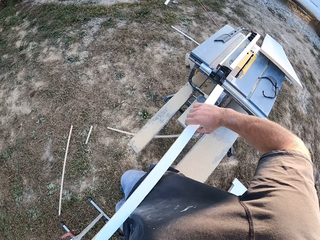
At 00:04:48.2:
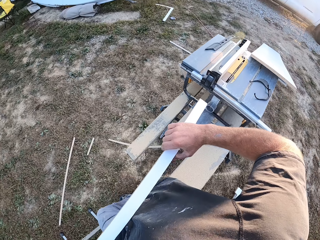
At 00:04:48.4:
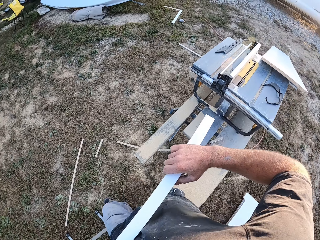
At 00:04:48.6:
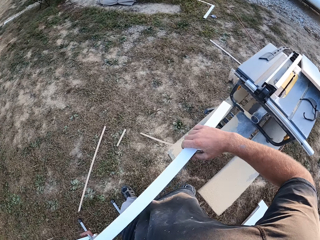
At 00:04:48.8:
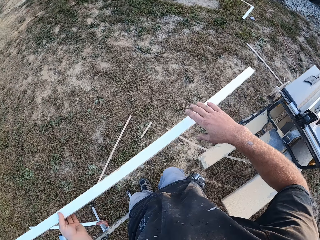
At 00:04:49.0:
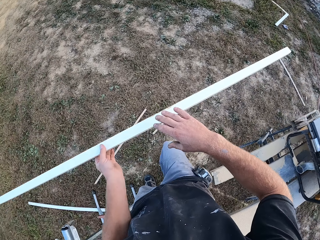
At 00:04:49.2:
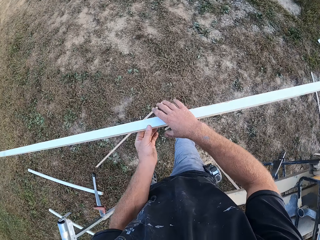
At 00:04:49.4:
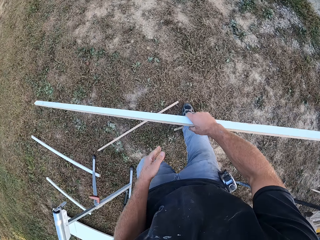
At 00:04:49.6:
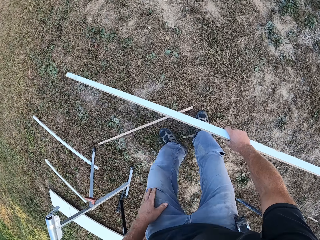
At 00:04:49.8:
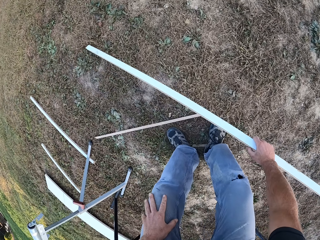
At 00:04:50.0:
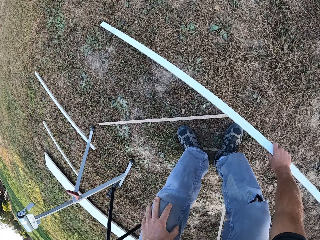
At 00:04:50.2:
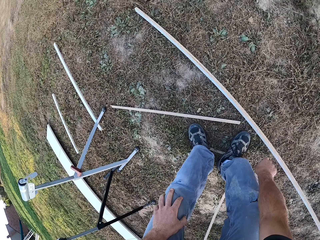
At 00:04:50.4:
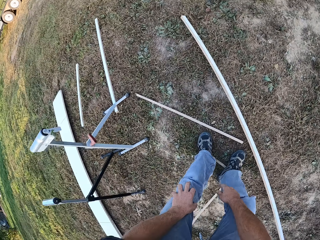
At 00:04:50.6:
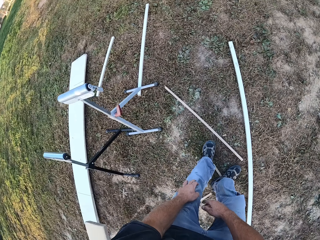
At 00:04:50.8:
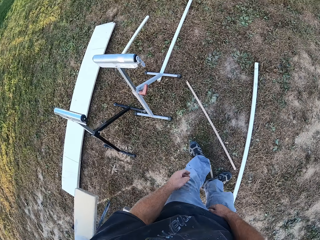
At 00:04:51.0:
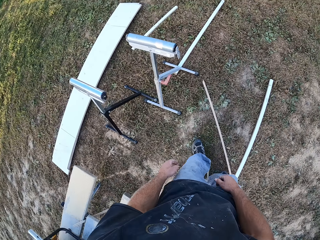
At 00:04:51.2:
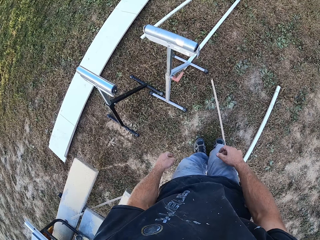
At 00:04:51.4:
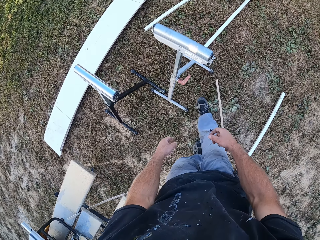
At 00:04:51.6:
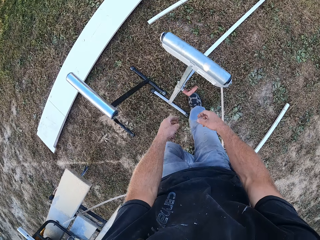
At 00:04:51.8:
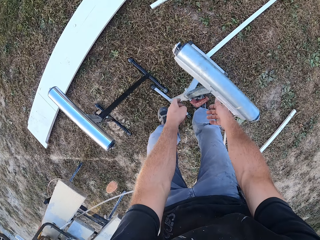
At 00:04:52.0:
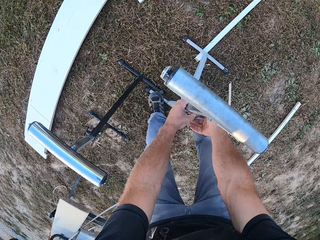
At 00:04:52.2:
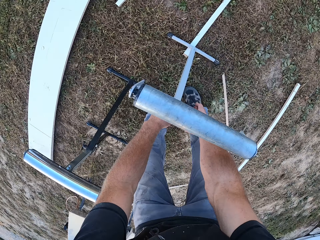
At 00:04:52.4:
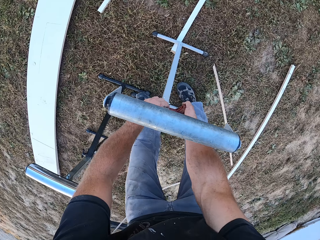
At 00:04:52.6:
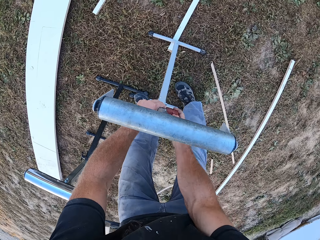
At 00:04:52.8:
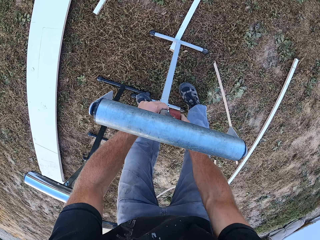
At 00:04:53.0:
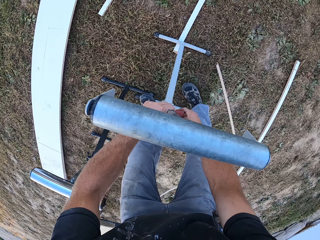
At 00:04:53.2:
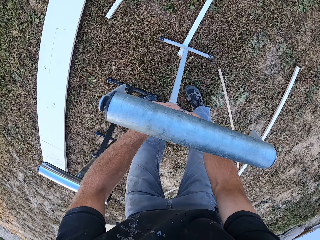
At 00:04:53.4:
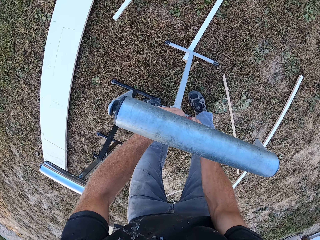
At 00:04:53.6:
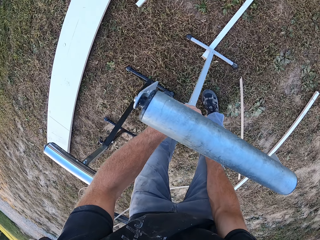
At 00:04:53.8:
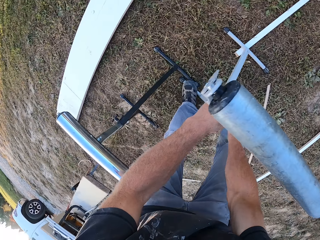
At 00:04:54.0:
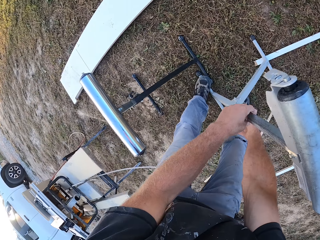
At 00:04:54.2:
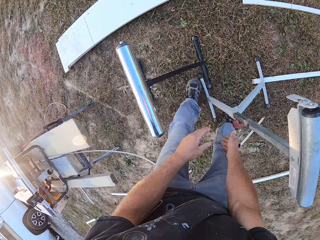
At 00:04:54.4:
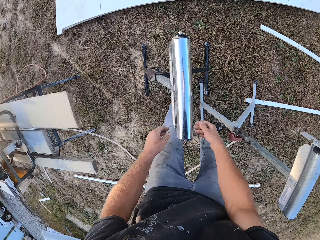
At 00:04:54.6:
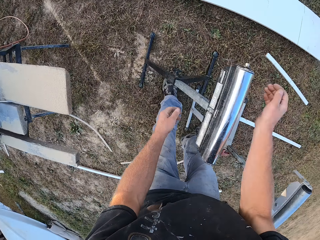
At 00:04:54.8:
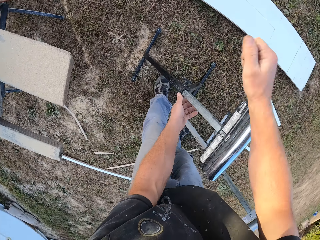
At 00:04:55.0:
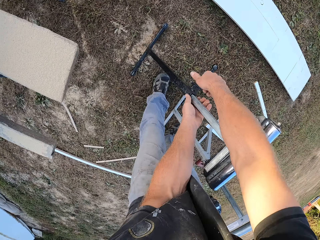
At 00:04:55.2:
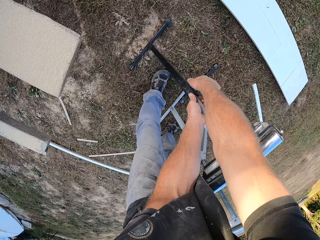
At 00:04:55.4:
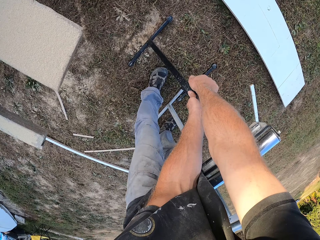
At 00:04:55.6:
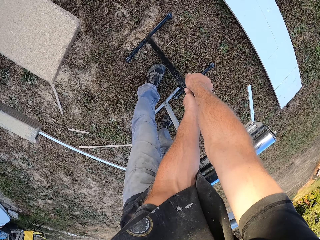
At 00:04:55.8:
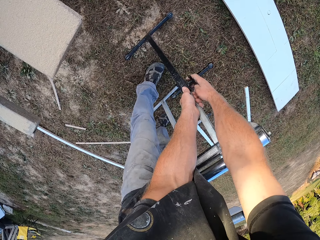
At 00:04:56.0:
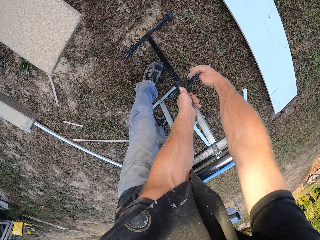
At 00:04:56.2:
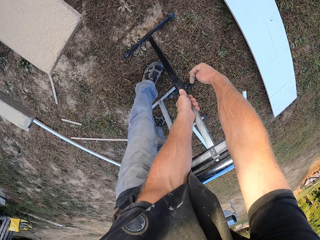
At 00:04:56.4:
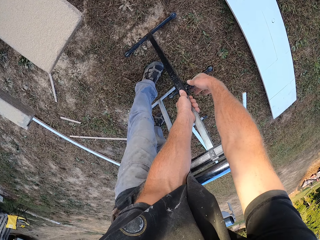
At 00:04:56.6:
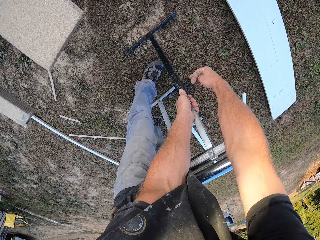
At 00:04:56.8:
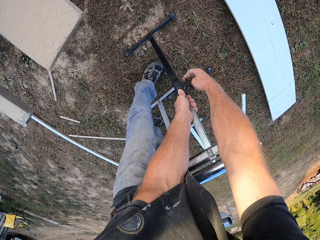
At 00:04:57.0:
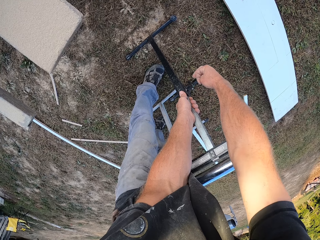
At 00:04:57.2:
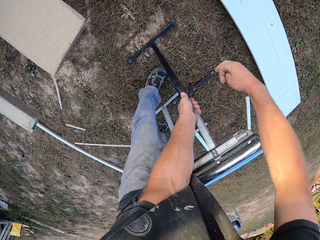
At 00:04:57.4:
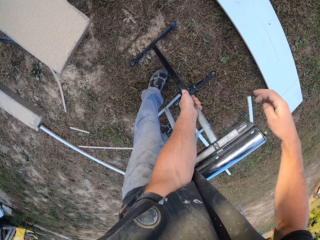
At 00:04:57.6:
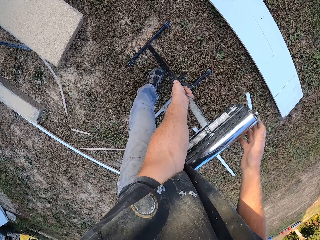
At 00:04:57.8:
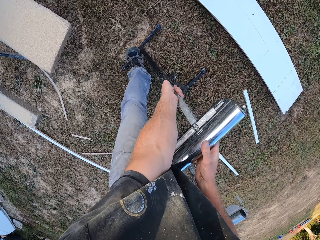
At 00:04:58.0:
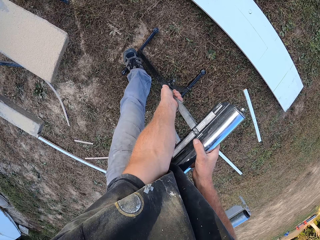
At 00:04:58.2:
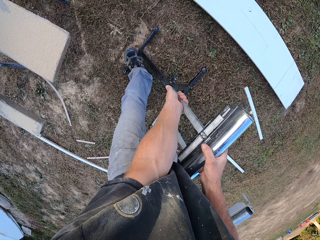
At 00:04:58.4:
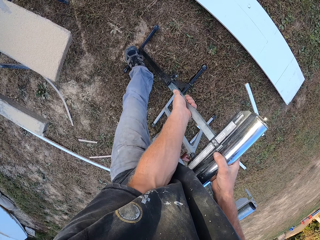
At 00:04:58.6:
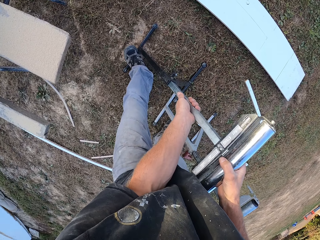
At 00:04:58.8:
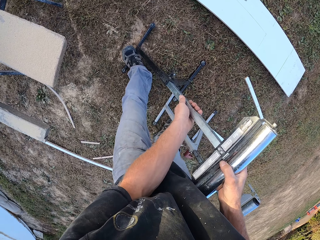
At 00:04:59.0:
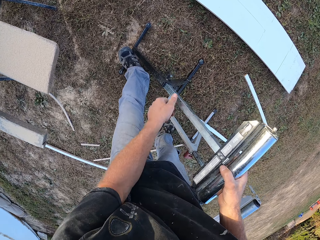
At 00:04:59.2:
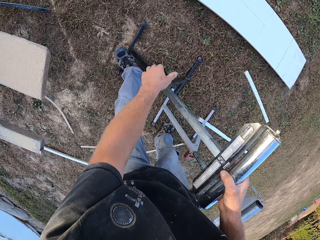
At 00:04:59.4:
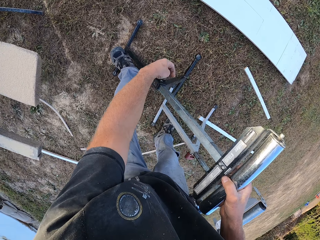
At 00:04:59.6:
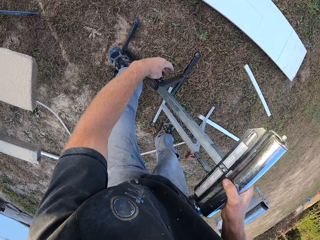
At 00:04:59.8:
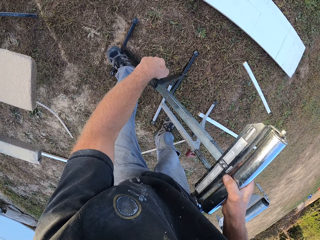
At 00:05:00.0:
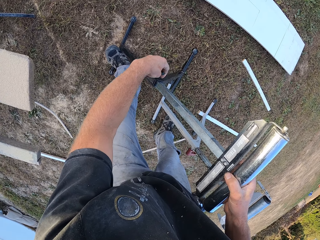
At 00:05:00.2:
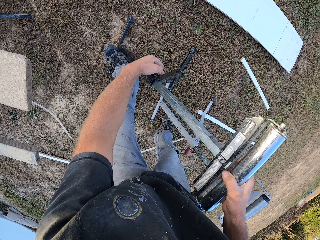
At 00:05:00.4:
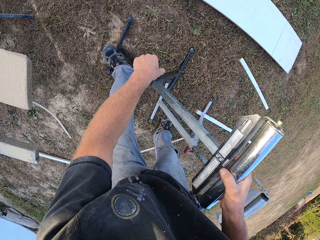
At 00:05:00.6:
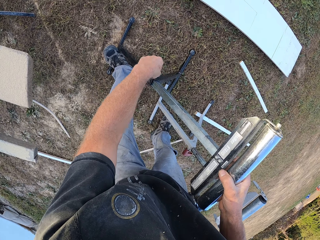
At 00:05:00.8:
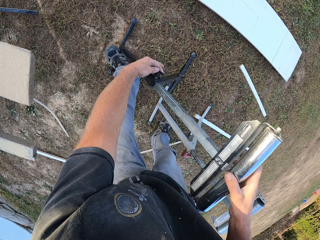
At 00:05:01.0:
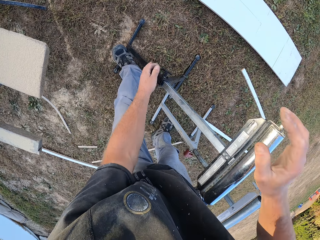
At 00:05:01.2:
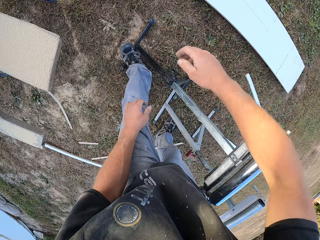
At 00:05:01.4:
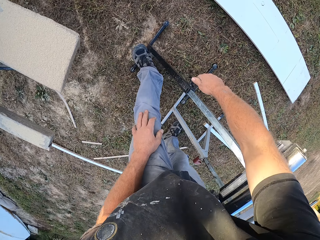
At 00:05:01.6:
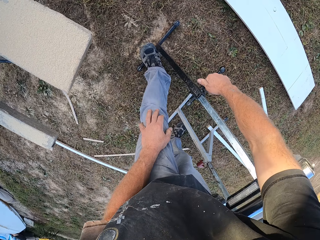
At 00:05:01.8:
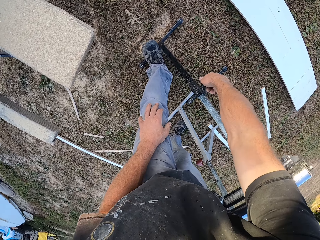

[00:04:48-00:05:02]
The camera wearer places the piece of wood on the ground. They walk around. They adjust the stand. They pick the stand. They walk around. They adjust the stand.

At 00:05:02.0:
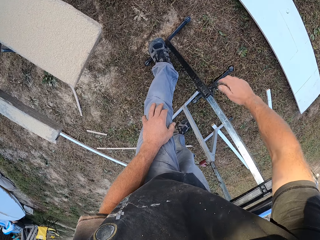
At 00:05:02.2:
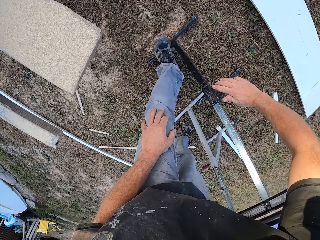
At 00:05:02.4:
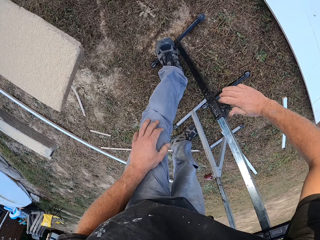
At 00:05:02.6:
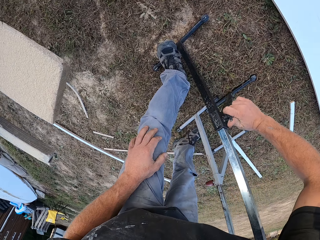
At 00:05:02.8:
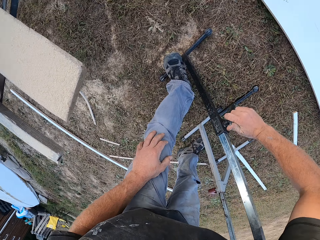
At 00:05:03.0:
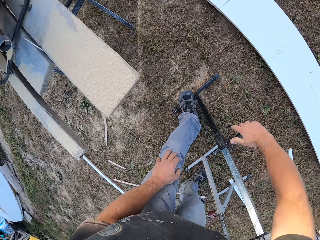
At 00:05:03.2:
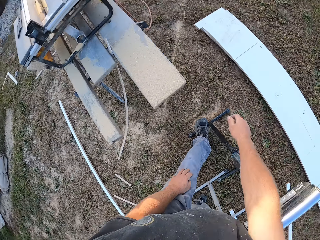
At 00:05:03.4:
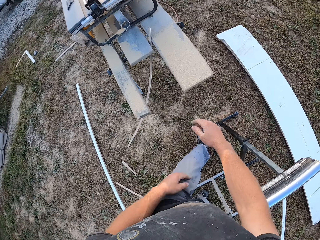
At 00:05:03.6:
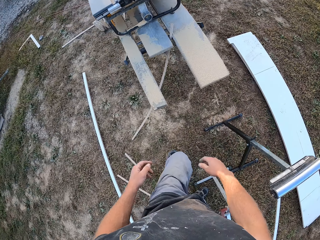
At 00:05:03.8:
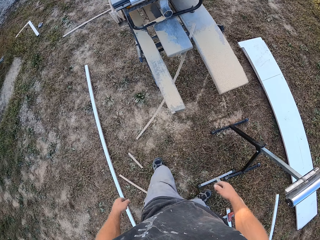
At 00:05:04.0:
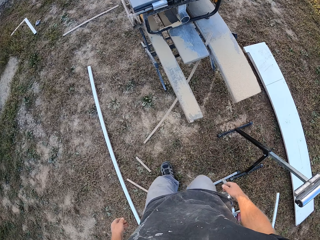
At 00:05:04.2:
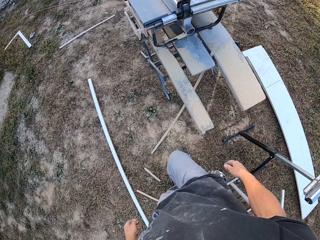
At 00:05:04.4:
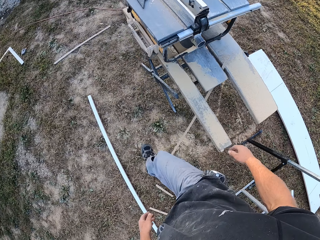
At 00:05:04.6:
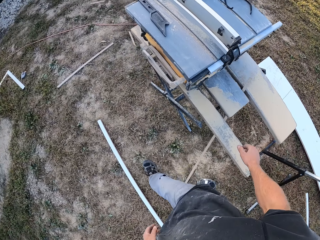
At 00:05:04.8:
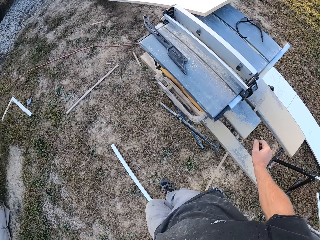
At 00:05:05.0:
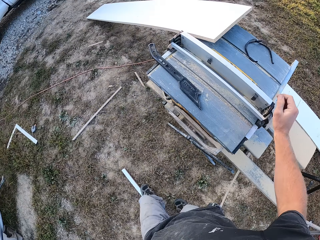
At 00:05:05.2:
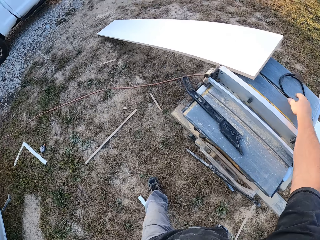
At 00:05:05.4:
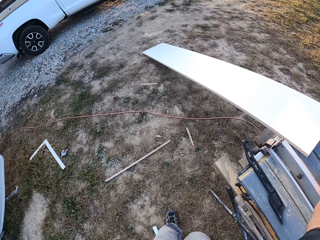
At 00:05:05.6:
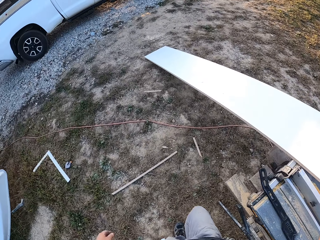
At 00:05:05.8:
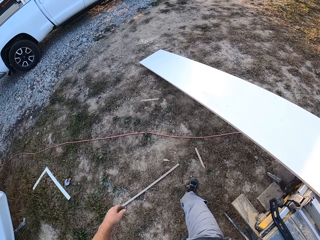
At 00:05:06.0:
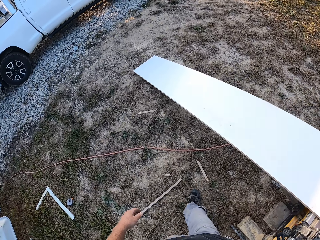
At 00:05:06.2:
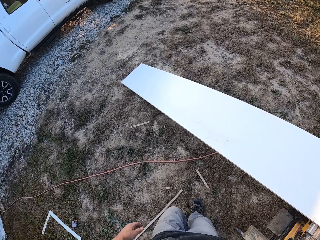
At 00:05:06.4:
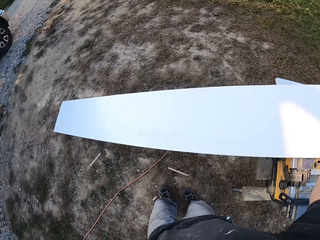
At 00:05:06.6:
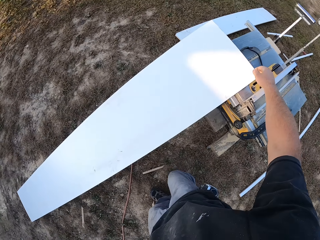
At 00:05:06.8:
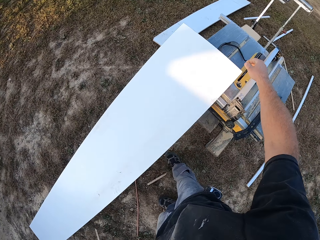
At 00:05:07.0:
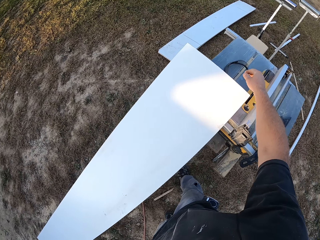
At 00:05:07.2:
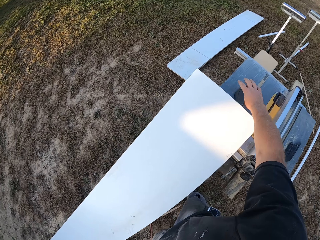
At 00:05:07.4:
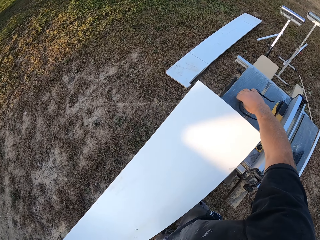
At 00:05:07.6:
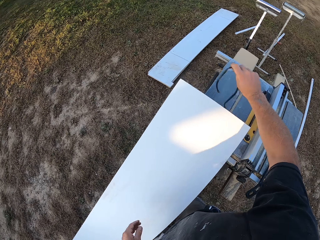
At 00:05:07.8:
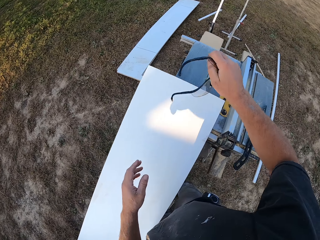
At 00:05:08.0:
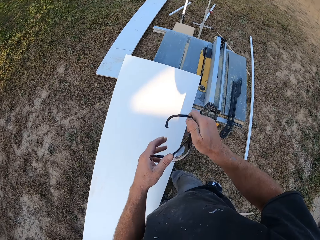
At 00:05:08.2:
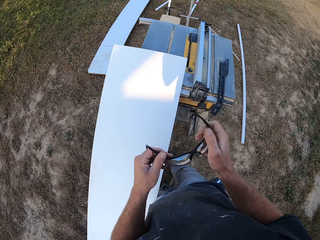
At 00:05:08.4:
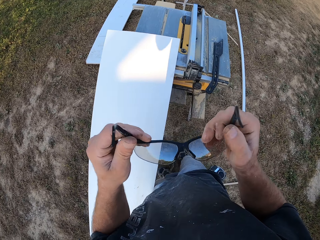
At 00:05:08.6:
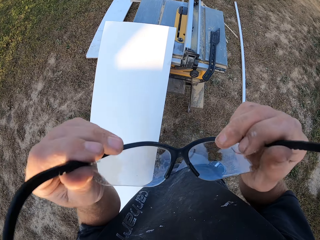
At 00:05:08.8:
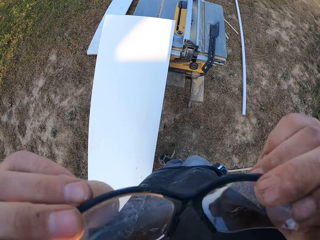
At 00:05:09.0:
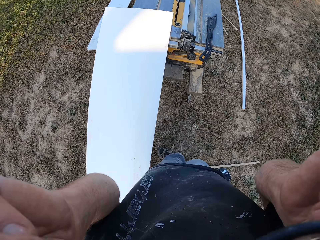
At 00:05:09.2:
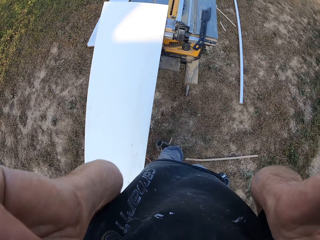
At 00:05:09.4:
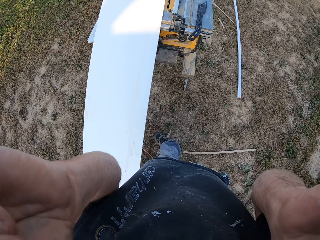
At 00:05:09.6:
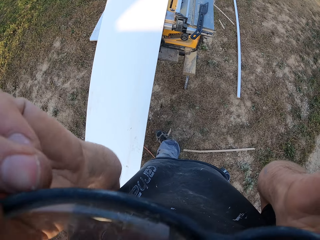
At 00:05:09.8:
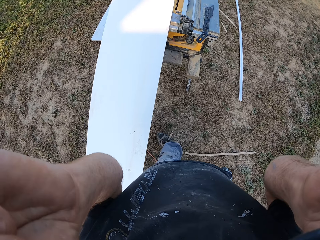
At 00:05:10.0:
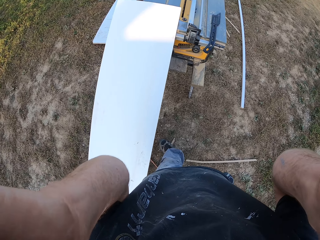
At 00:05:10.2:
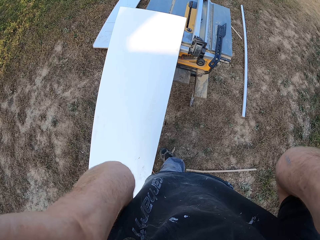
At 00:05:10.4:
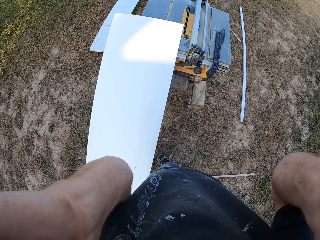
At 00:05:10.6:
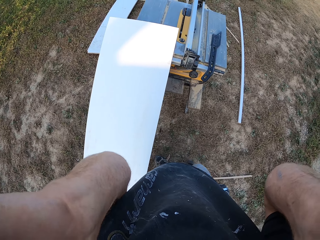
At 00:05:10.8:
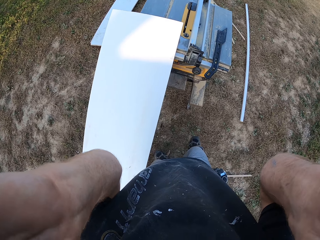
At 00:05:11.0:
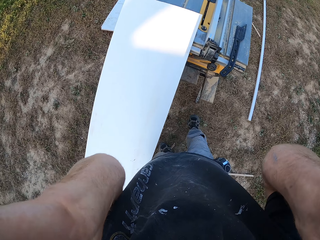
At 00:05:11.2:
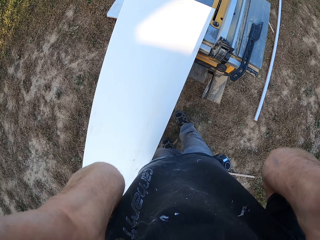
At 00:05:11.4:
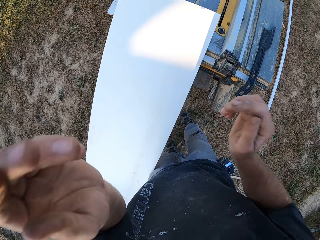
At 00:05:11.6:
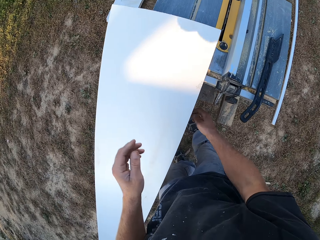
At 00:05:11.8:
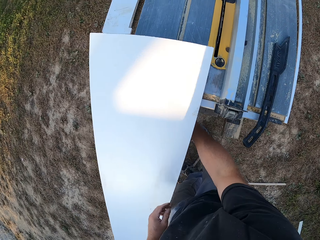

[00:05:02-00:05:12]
The camera wearer walks around the compound. He picks his safety glasses and puts on his safety glasses.
